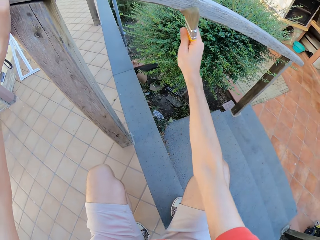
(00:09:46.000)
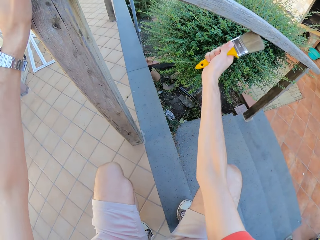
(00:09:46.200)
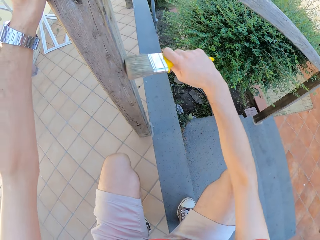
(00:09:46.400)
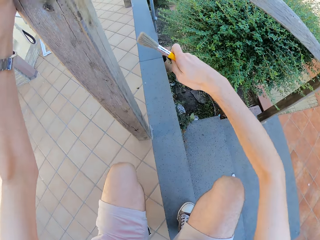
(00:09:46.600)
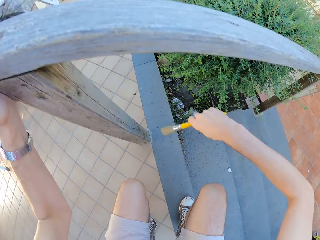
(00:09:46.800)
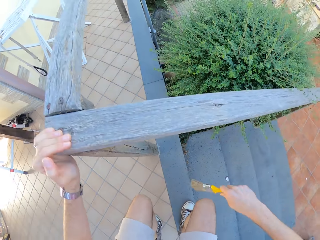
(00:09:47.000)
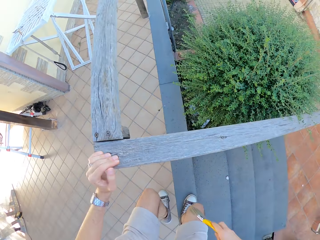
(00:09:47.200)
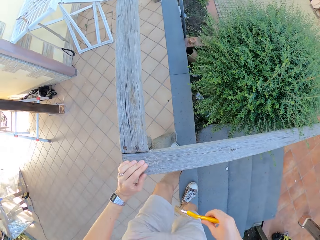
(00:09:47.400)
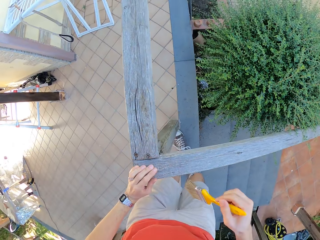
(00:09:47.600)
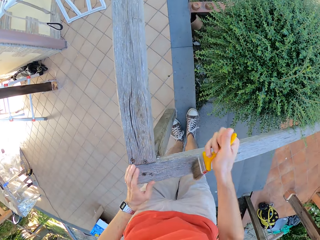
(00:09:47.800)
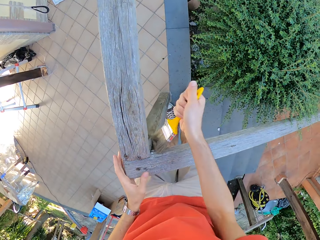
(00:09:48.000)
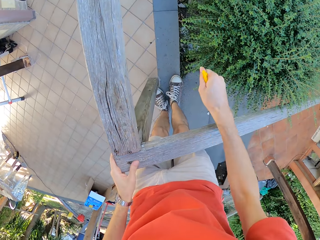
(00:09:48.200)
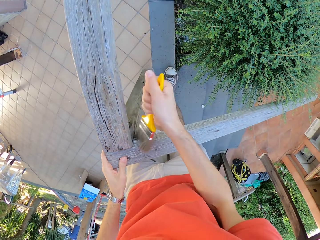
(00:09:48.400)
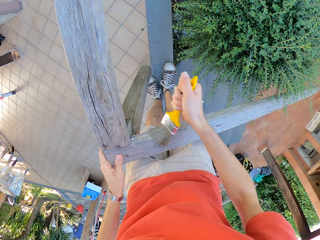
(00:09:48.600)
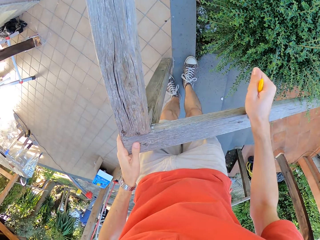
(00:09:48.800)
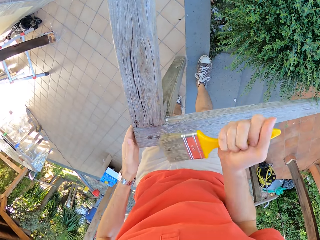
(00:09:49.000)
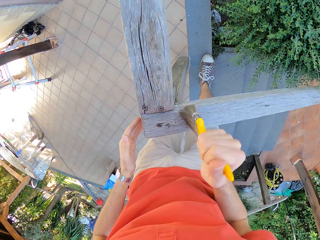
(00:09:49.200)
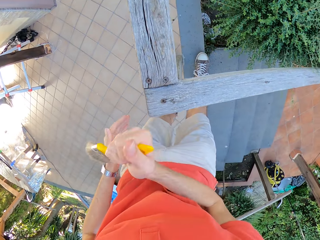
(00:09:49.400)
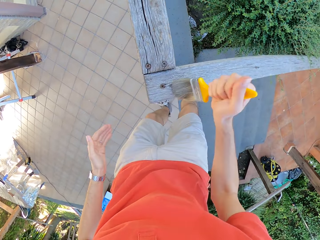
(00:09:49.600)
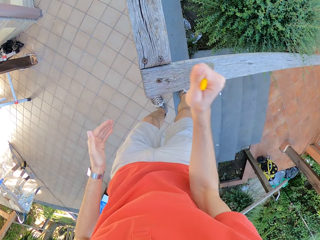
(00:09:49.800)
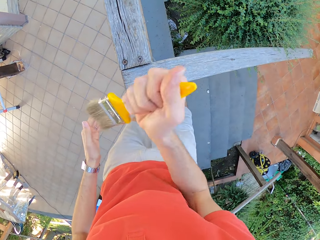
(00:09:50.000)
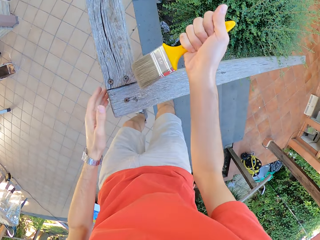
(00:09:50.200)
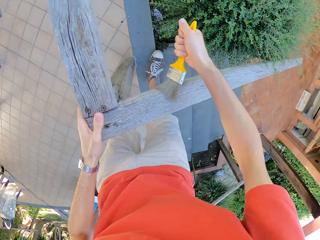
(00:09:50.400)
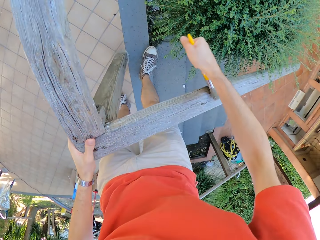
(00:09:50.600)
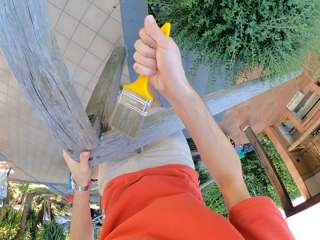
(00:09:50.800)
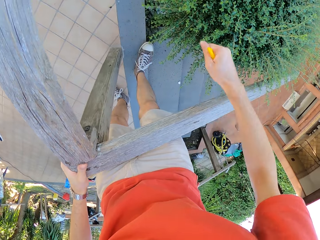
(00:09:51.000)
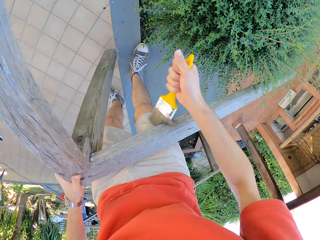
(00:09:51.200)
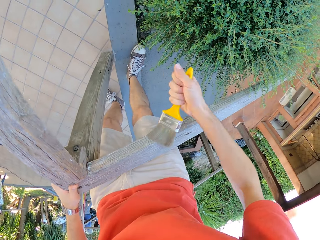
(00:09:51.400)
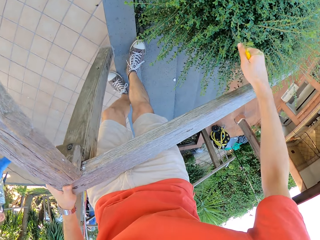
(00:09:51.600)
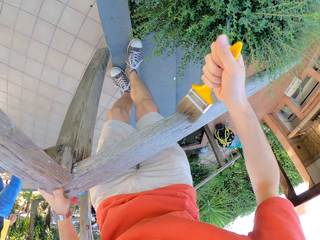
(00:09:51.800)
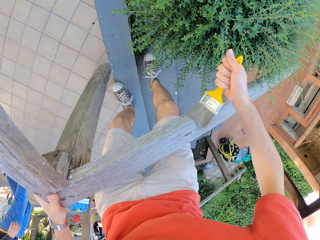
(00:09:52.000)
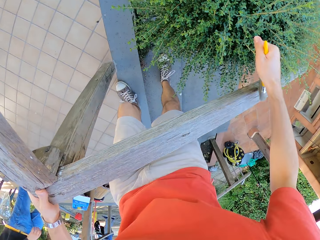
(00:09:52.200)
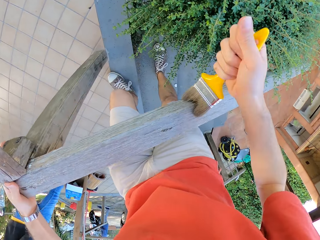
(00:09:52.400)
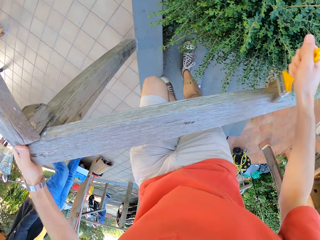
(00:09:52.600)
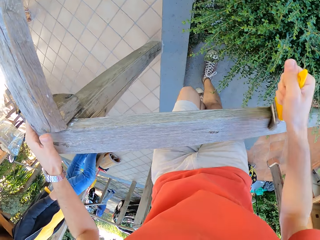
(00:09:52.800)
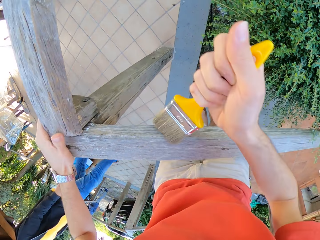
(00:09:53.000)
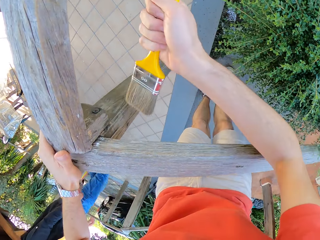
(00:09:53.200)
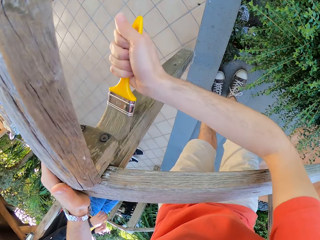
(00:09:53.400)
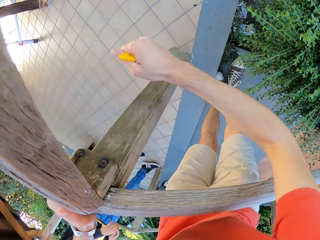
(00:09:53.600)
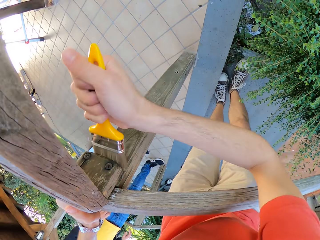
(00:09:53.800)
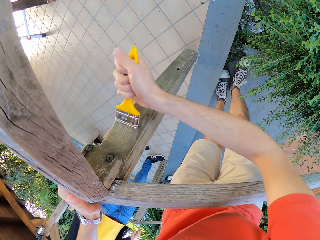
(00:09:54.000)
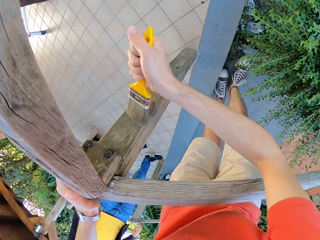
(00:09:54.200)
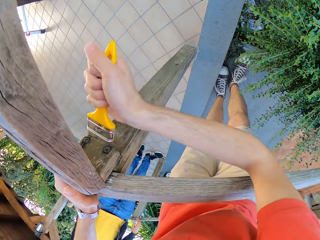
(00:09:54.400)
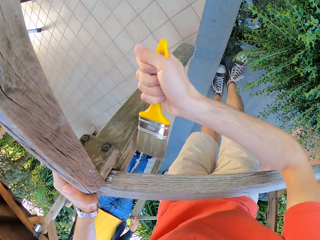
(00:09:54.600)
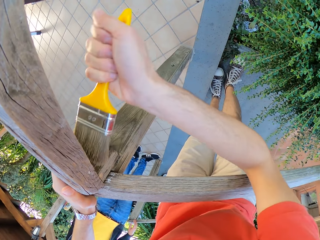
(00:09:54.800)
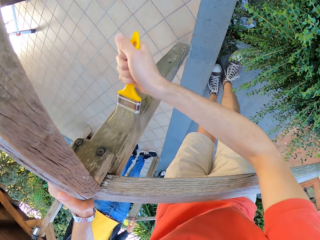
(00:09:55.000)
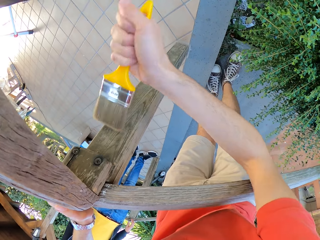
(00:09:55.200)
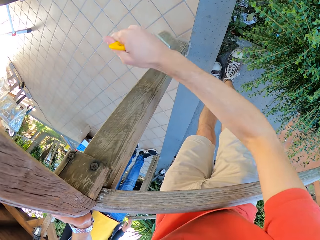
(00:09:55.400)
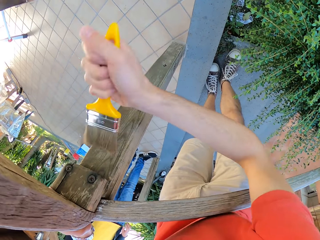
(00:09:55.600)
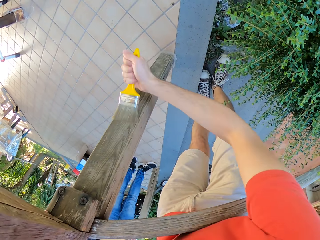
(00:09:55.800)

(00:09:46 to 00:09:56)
The camera wearer brushes the fence with the right hand. He stands. He withdraws the brush from the fence. He paints the balustrade with the paint brush with his right hand. He withdraws his left hand from the fence, grabs the fence with the left hand and brushes the fence with the right hand.

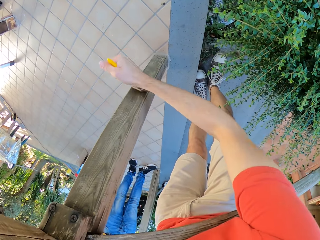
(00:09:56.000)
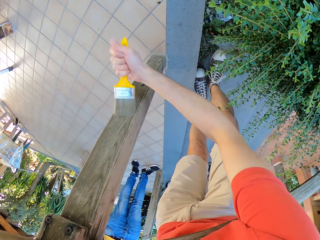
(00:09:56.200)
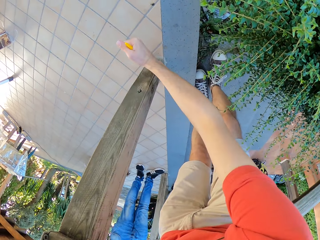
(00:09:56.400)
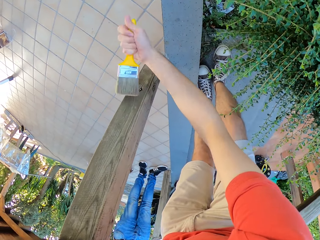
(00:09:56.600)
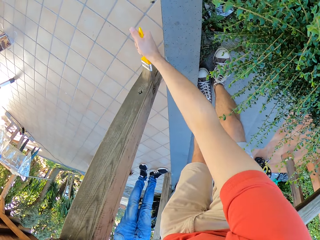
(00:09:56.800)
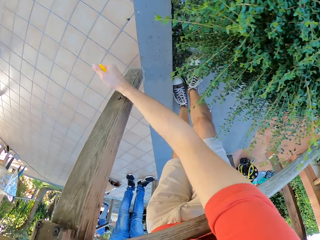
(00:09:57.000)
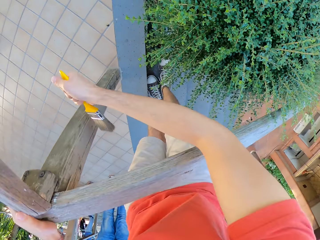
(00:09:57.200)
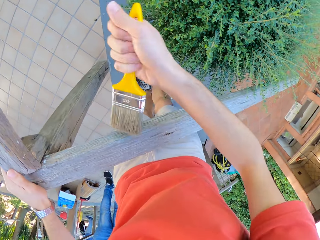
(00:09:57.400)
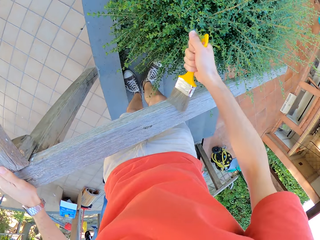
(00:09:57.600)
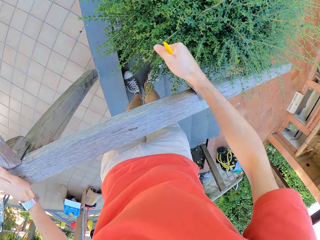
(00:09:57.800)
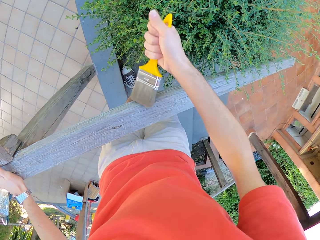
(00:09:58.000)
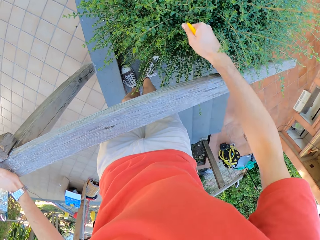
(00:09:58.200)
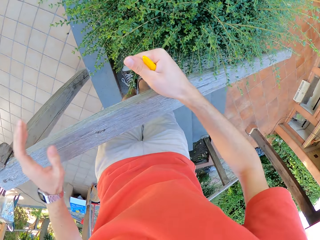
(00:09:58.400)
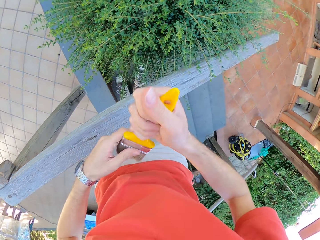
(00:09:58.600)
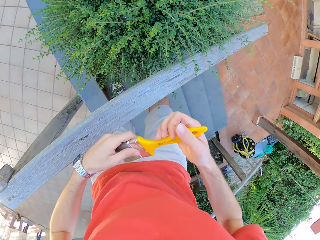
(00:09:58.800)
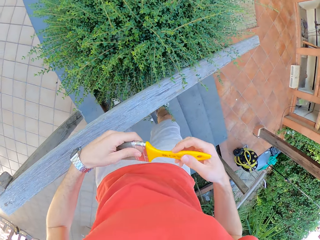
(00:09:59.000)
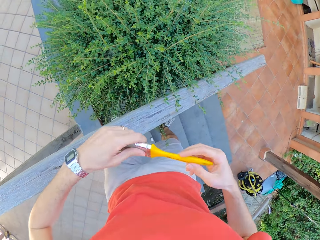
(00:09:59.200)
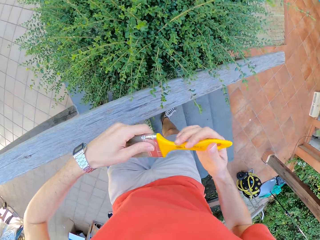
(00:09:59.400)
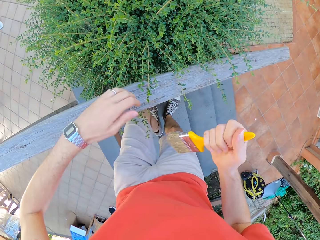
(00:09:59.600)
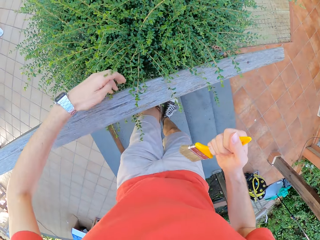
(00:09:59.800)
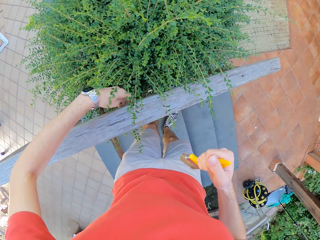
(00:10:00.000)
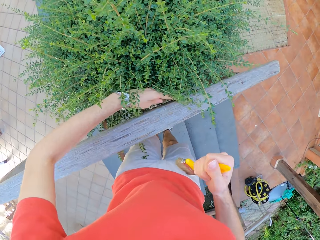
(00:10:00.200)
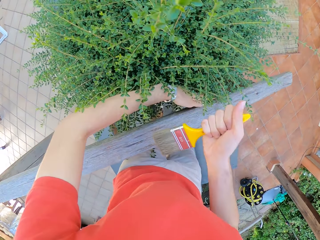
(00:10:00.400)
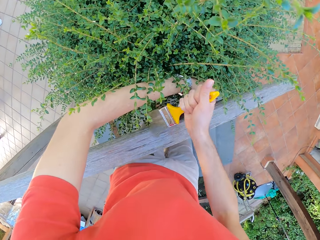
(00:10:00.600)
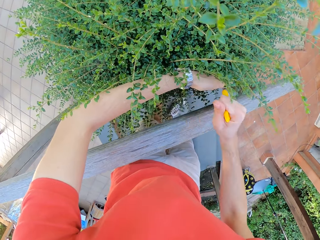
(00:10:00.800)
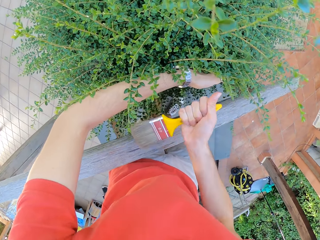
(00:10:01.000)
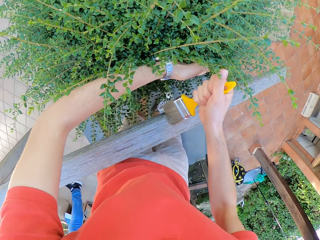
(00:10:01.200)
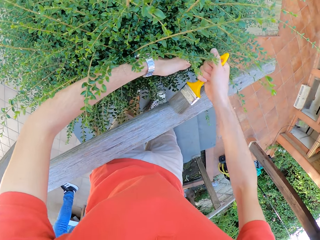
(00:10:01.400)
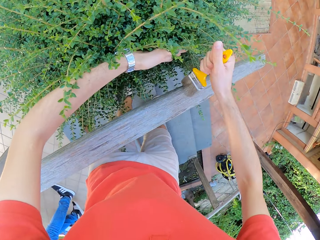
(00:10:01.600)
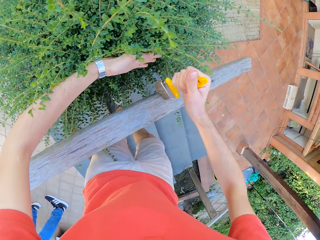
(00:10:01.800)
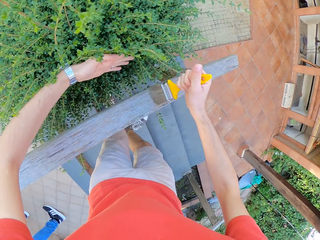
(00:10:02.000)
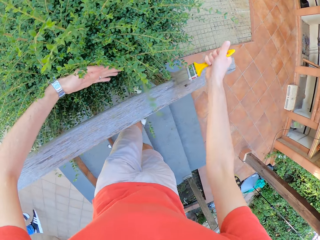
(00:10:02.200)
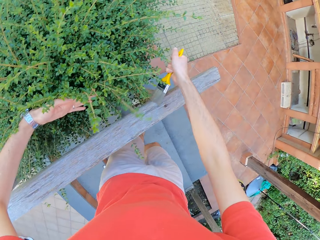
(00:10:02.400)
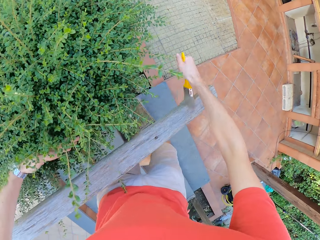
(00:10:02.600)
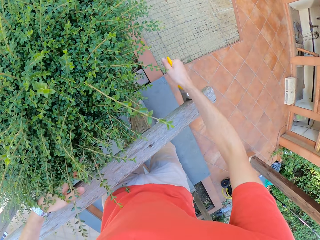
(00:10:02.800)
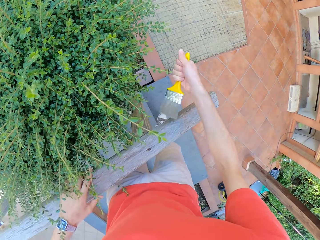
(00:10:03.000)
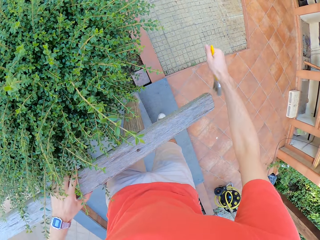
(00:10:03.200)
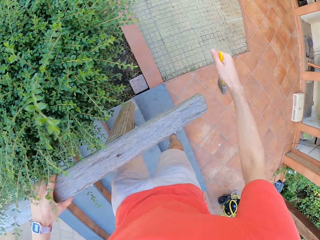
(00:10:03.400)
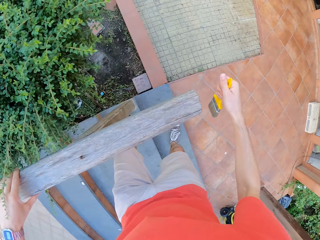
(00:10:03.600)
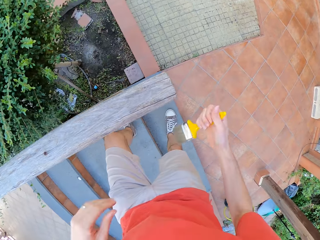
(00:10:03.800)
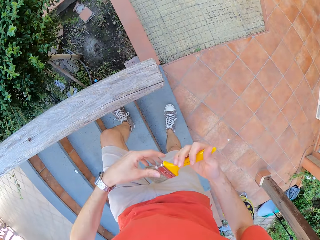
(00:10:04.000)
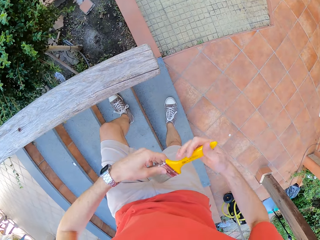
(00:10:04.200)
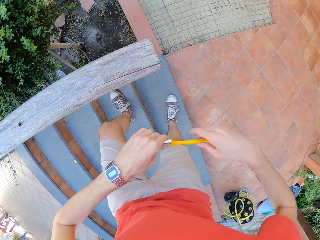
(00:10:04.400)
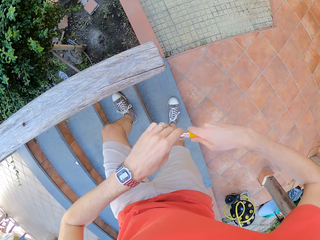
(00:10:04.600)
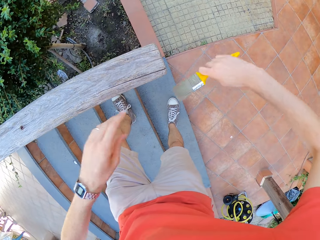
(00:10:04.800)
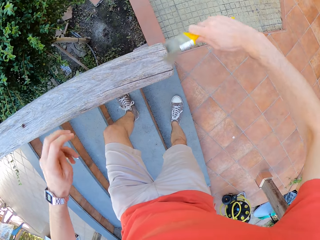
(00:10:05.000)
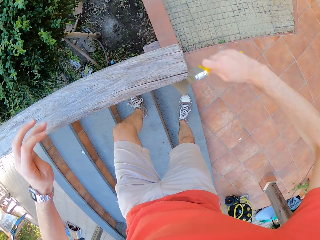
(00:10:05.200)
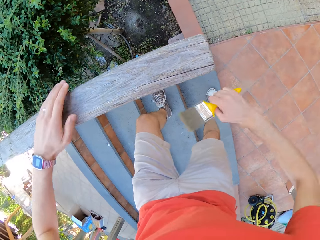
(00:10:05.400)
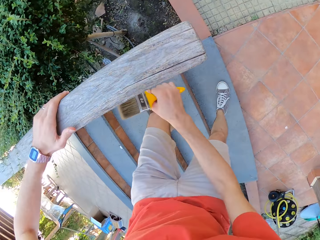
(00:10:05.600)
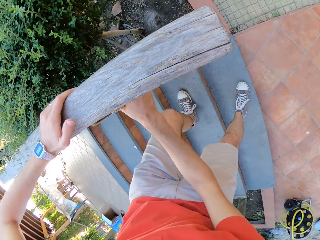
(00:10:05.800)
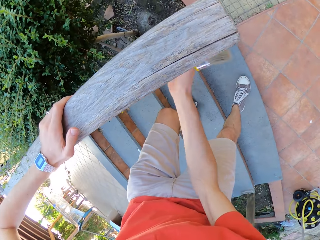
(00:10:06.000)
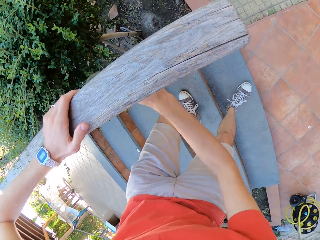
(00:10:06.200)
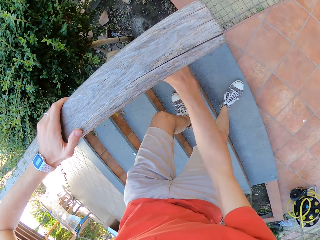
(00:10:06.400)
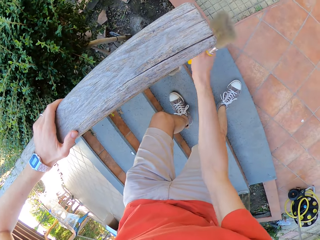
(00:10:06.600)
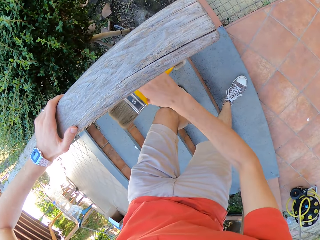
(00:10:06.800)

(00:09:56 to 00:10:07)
The camera wearer adjusts the paint brush with both hands. He holds the brush with both hands. He walks down the stairs. He pushes the plant with his left hand. He grabs the fence with the left hand. He paints the balustrade with the paint brush with his right hand. He adjusts the paint brush with both hands. He holds the brush with both hands. He paints the balustrade with the paint brush with his right hand. He grabs the fence with the left hand.
